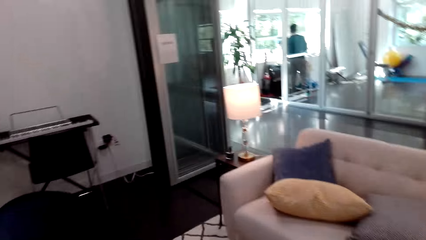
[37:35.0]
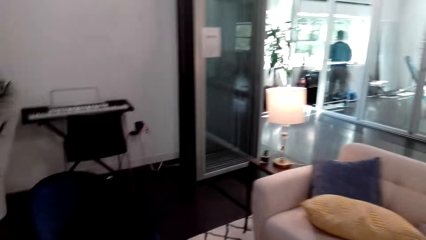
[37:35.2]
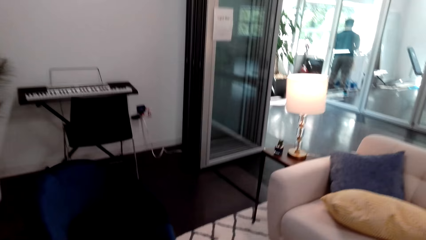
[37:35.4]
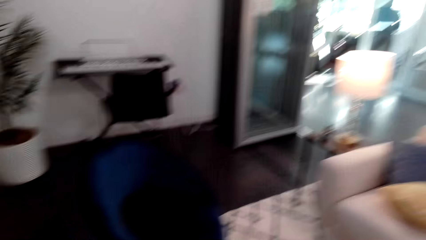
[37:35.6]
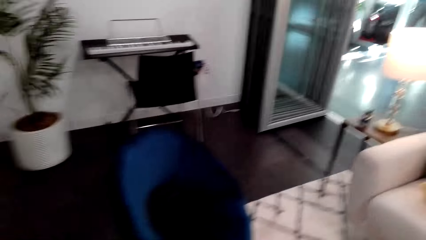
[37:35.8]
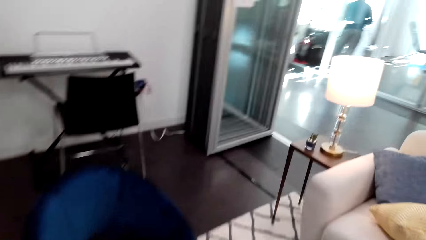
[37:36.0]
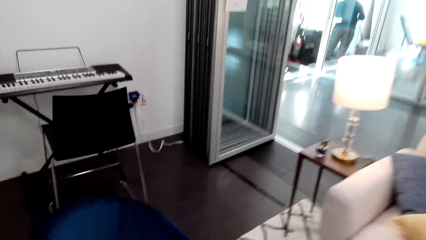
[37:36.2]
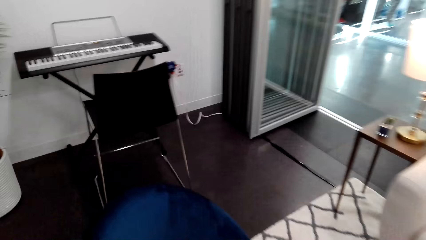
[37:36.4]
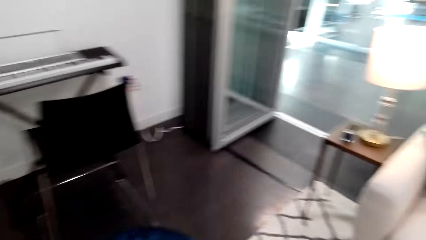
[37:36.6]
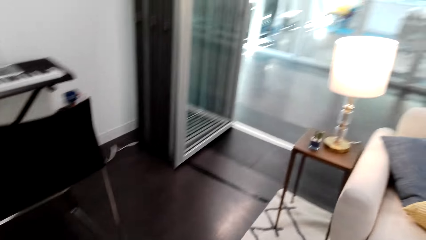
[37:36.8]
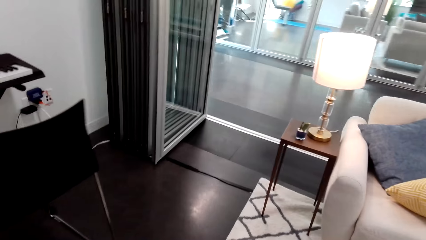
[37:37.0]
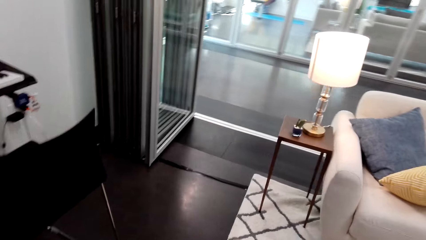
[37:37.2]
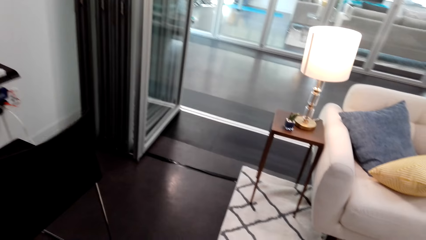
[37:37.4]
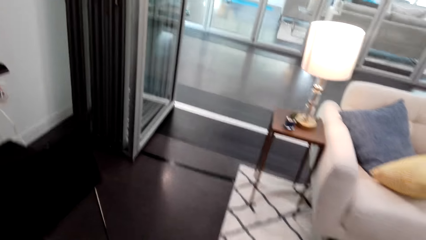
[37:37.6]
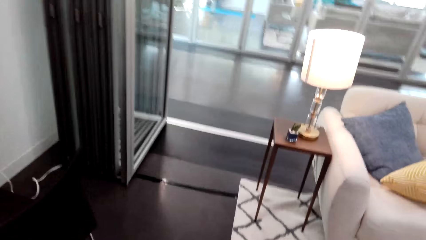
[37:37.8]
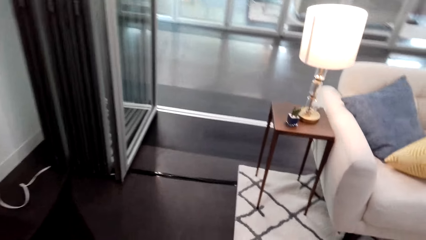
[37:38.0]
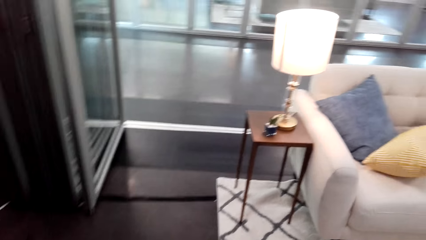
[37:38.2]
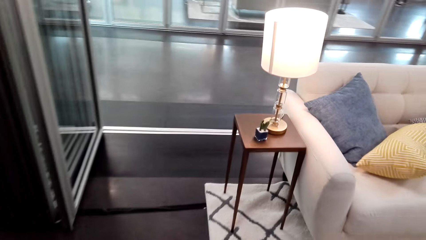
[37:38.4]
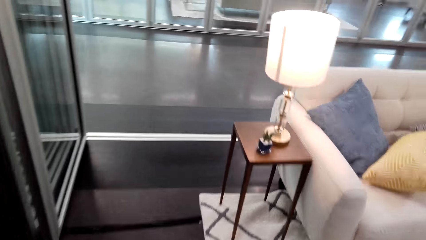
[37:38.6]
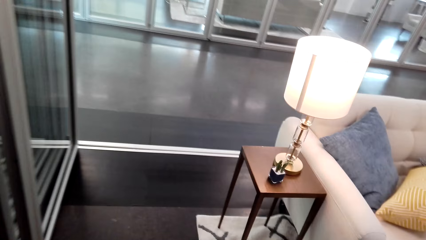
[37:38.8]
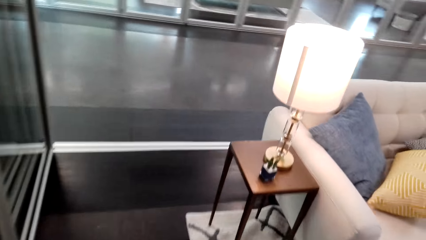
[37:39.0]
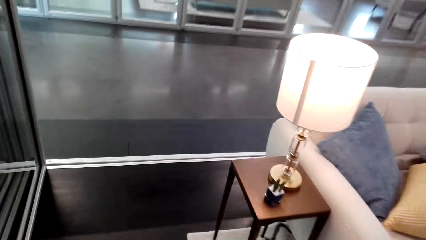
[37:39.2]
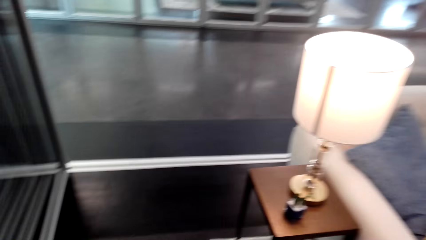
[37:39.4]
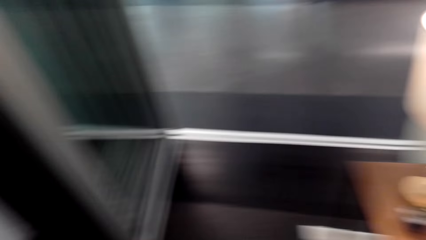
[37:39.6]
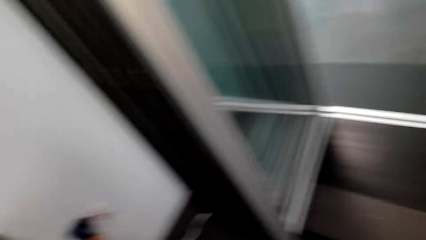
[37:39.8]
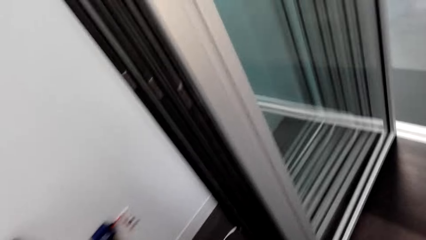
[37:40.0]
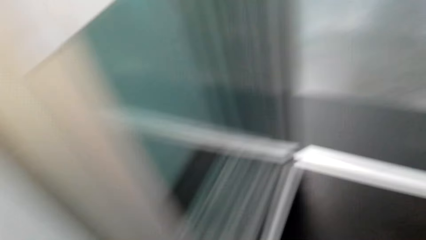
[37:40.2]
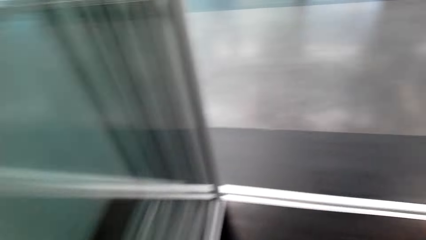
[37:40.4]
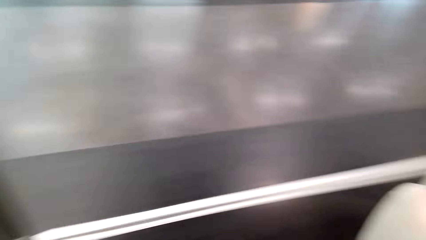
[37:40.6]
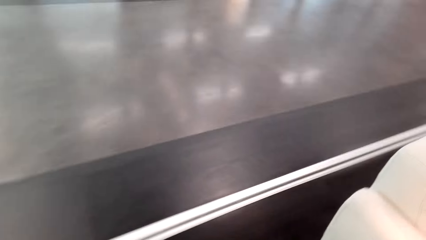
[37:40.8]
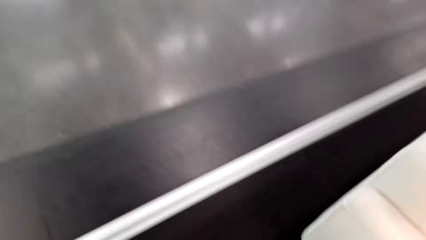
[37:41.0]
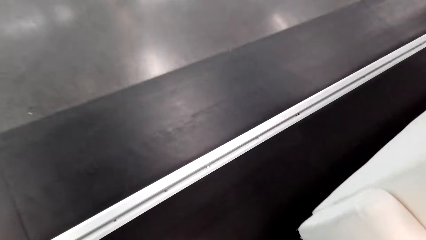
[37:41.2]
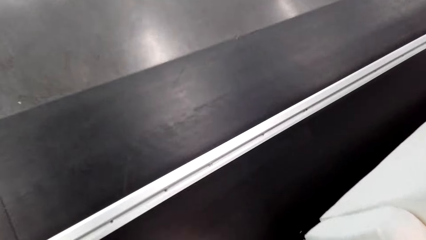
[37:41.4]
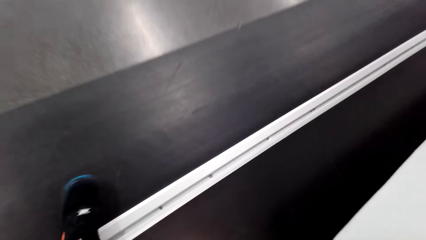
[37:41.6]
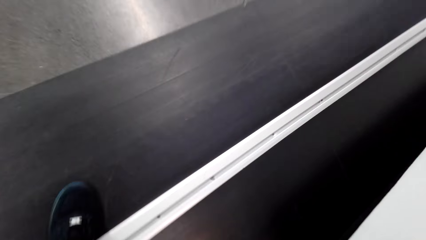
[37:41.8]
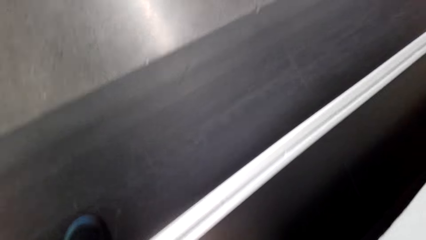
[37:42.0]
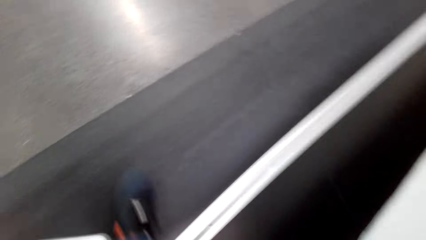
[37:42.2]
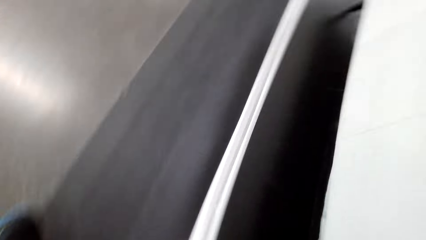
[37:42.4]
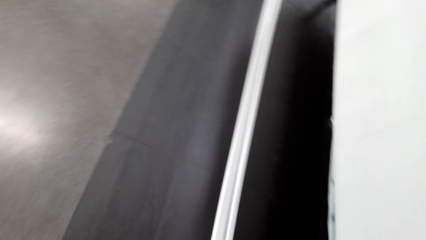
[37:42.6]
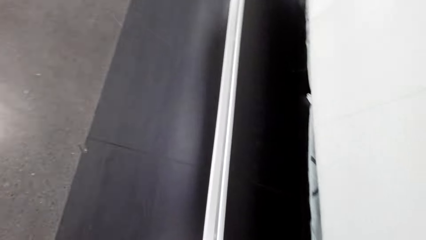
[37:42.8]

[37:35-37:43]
The camera wearer walks.

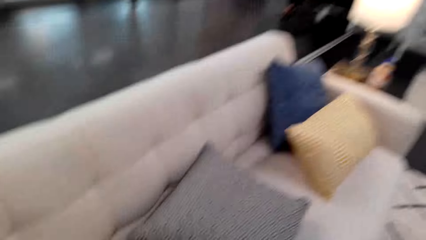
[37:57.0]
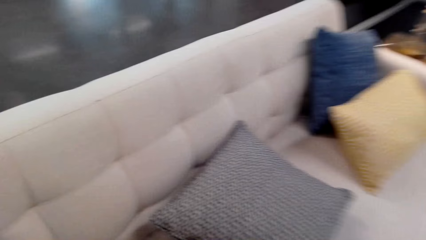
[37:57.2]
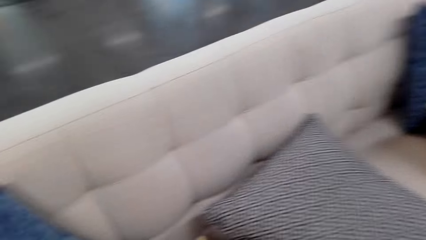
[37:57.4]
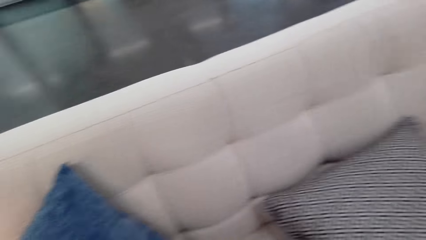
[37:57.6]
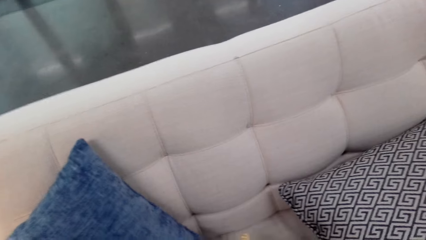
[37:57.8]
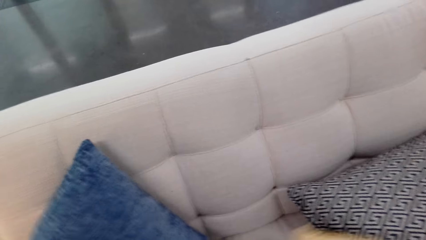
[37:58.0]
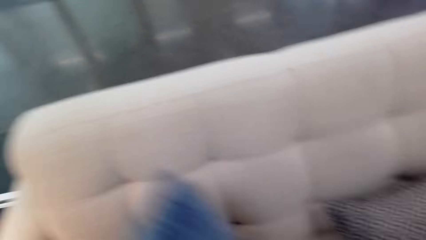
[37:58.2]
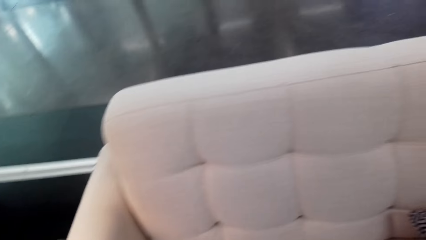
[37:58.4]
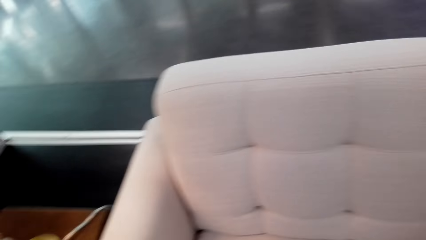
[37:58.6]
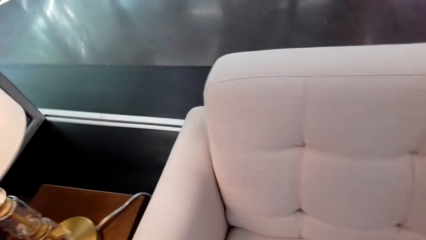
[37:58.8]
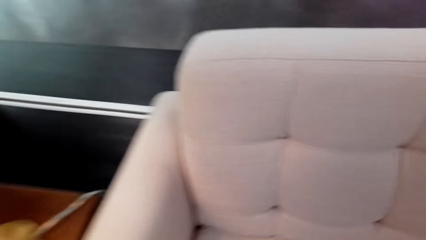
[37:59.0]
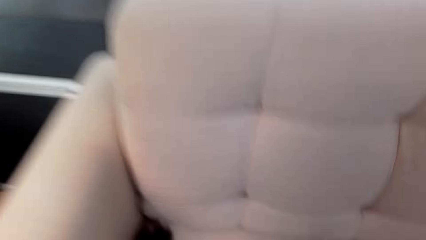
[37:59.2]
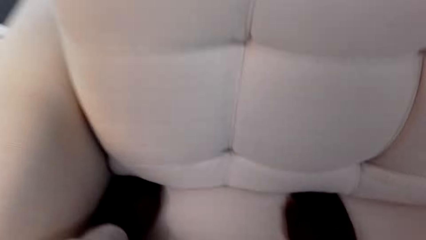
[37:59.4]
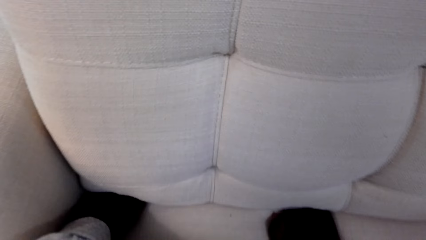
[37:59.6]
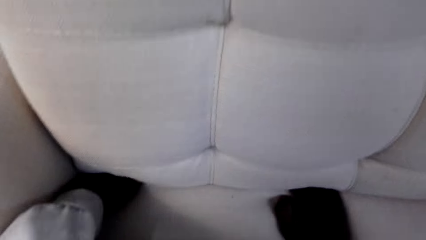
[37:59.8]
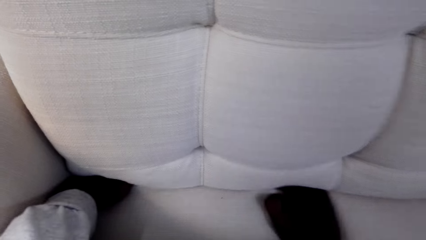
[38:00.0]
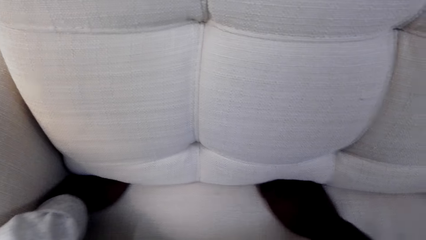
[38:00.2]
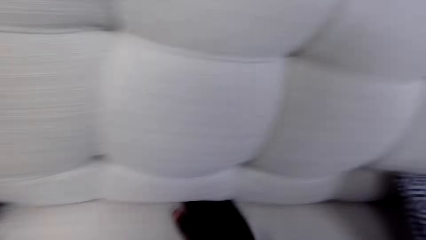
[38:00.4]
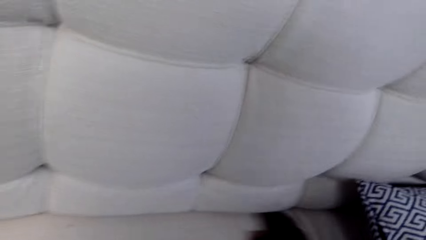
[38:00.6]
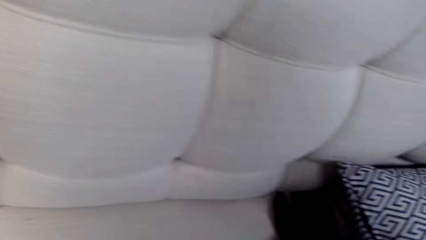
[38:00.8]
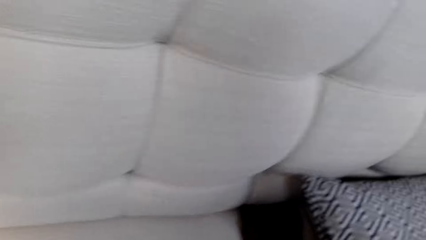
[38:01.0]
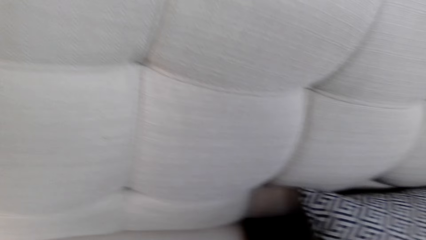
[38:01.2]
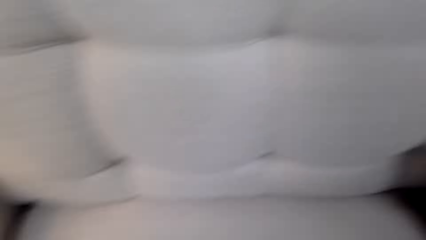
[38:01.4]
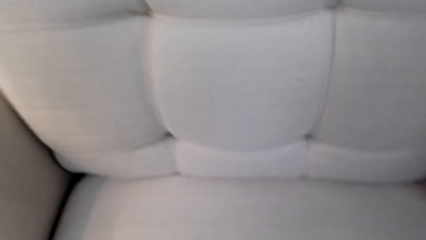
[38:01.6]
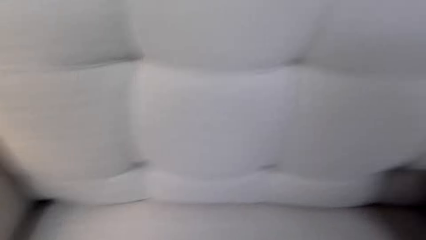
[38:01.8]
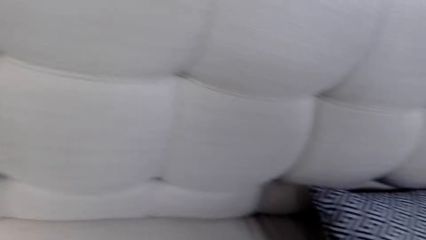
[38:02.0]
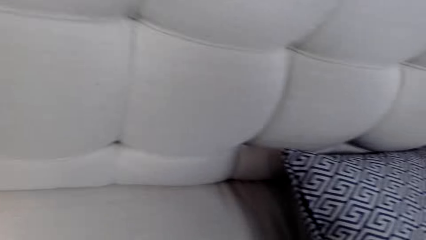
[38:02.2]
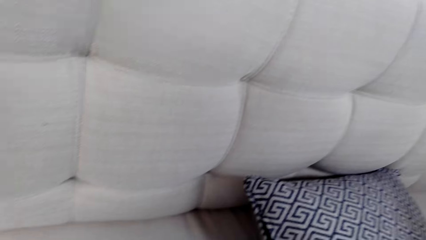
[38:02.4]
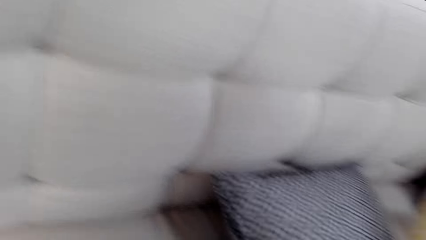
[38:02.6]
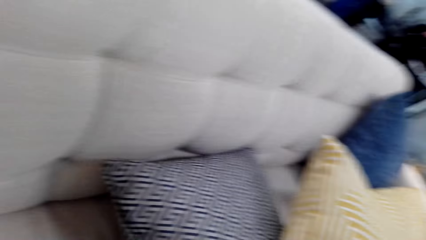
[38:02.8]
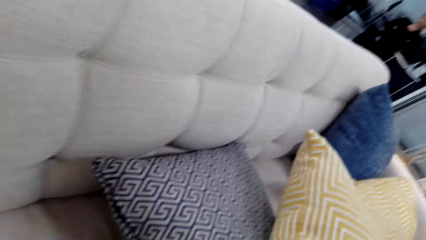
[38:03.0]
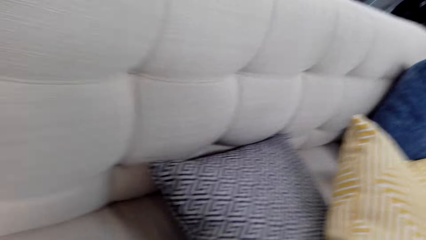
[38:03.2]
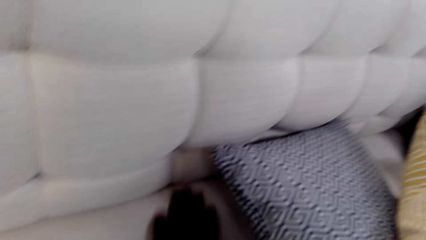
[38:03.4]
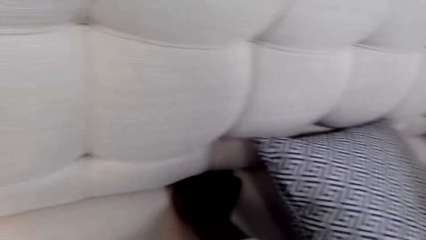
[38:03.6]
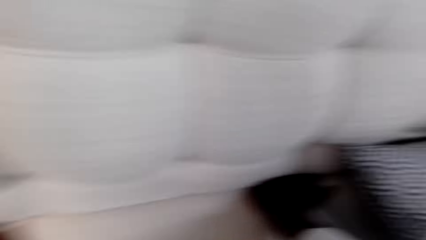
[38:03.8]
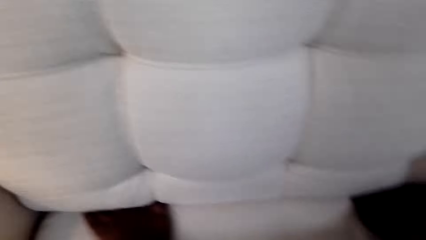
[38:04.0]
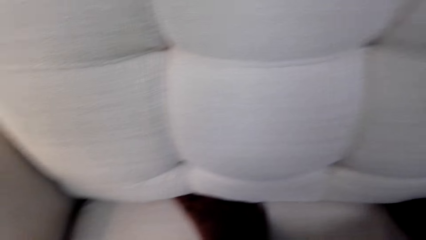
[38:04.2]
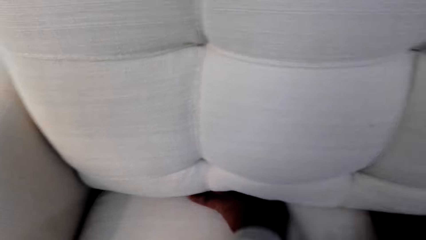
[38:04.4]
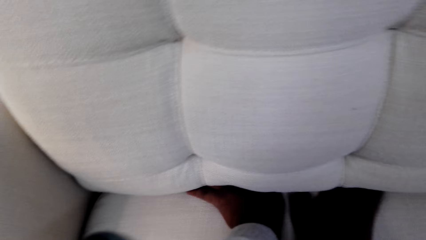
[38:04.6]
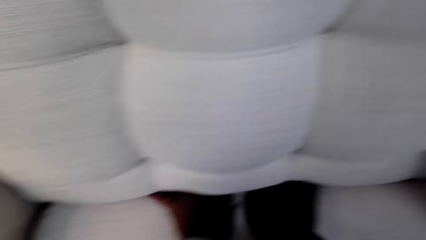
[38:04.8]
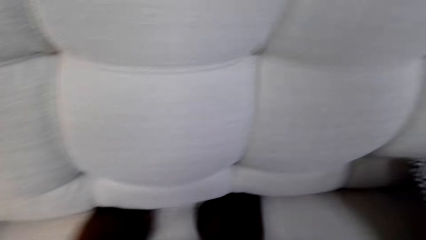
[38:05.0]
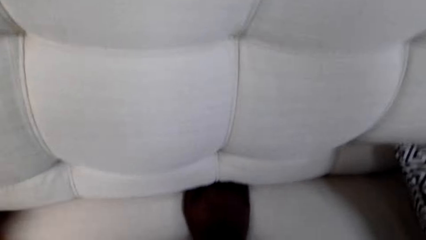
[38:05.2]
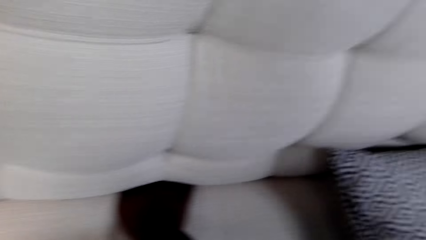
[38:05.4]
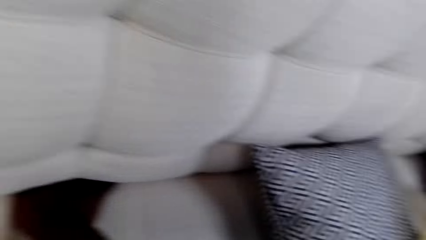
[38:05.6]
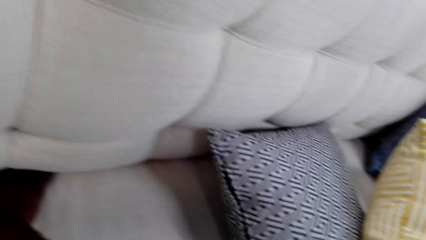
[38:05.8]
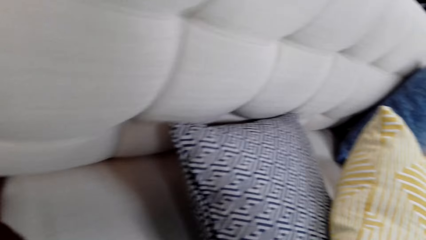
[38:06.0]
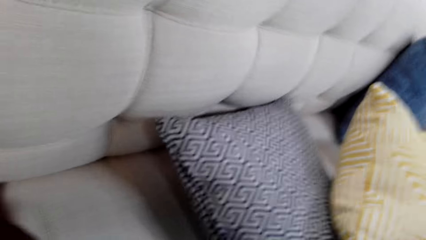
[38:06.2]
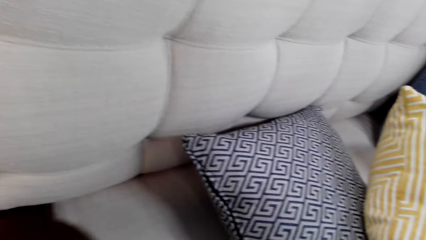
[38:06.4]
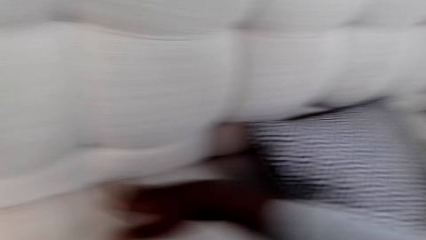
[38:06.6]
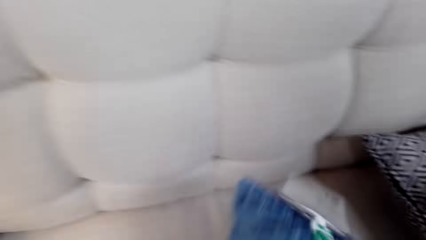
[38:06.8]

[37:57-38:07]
The camera wearer searches the seat and picks up the cushion. They search the sofa set.
